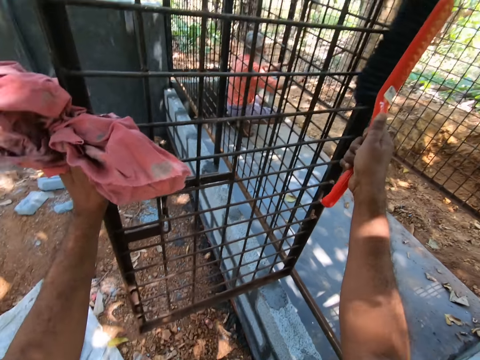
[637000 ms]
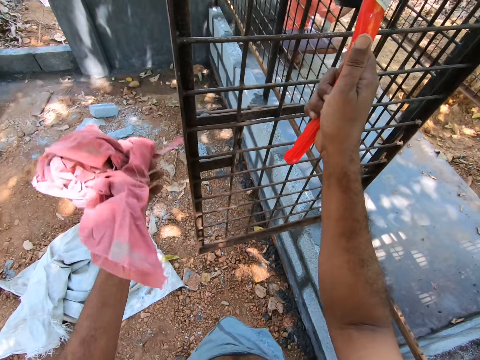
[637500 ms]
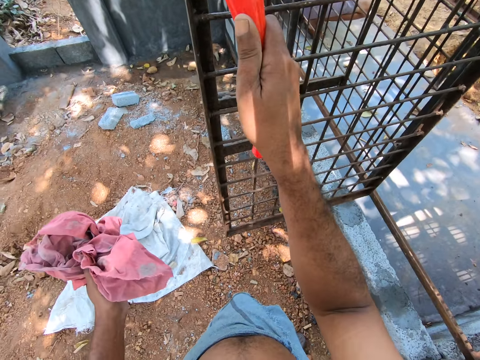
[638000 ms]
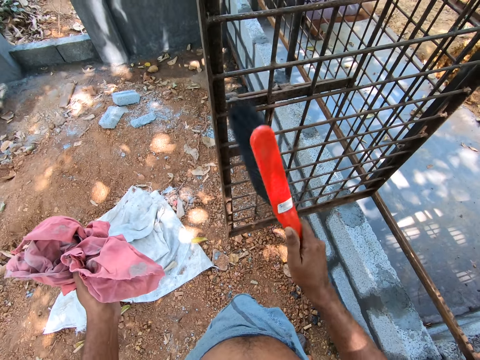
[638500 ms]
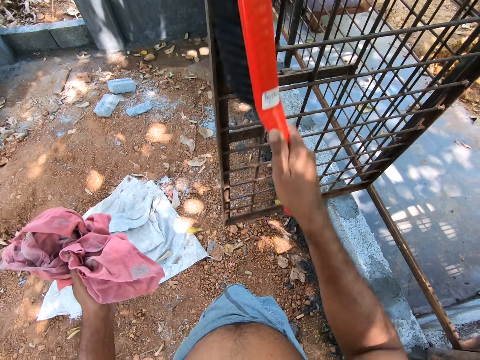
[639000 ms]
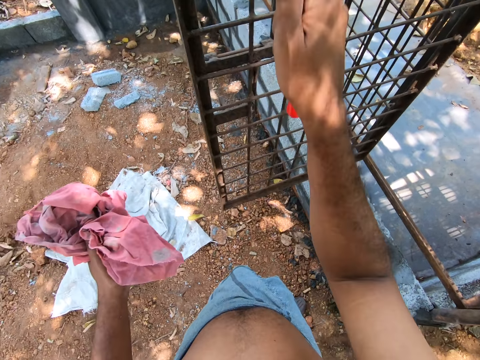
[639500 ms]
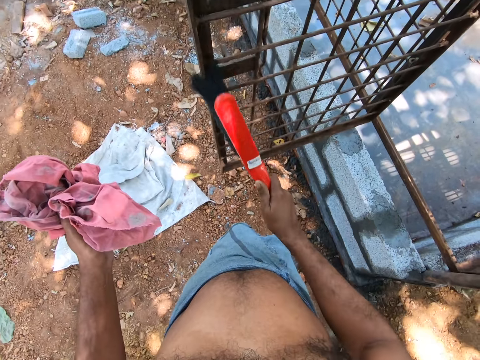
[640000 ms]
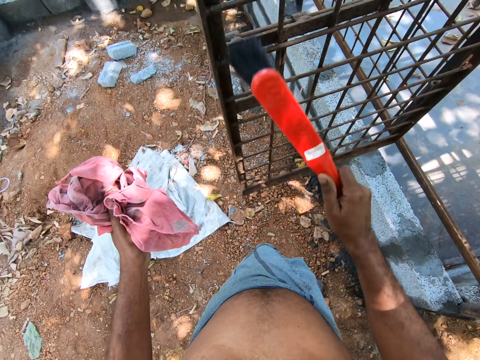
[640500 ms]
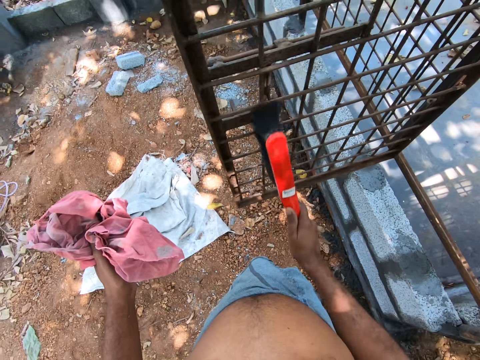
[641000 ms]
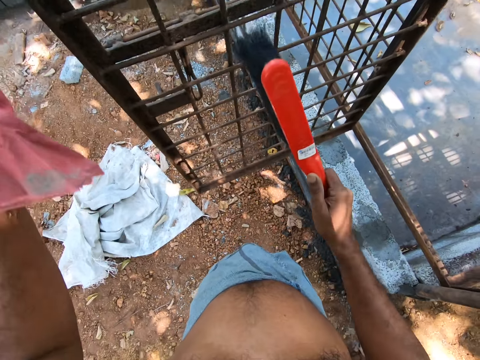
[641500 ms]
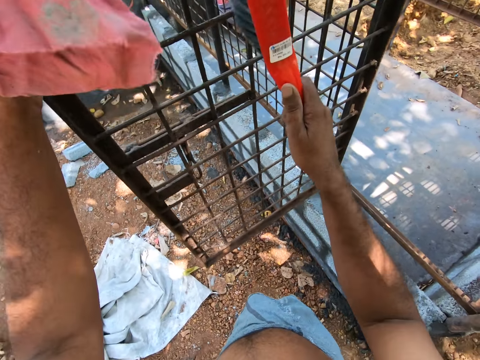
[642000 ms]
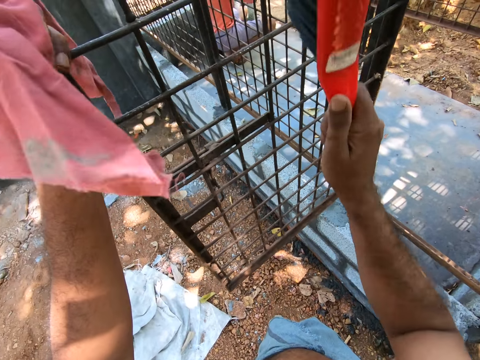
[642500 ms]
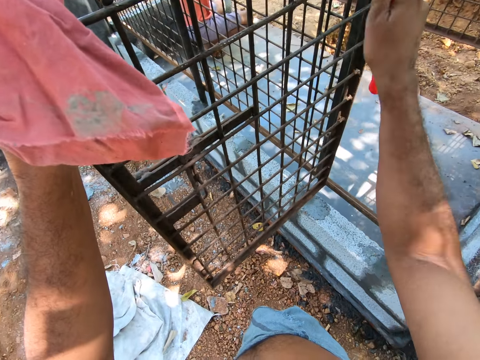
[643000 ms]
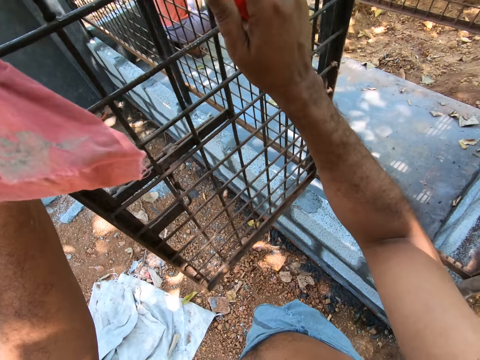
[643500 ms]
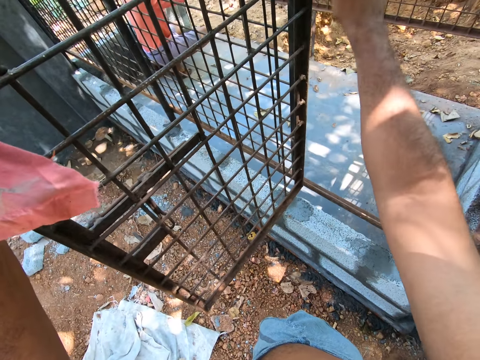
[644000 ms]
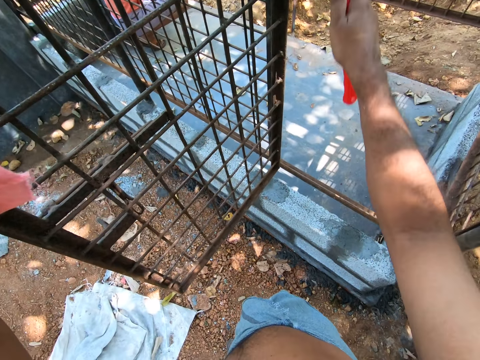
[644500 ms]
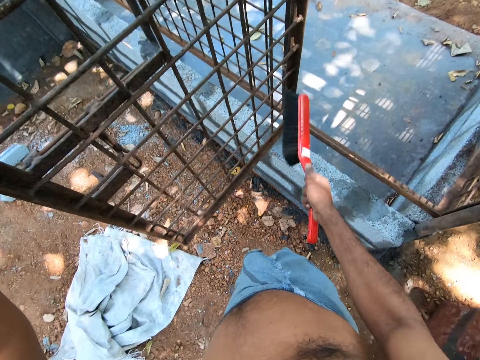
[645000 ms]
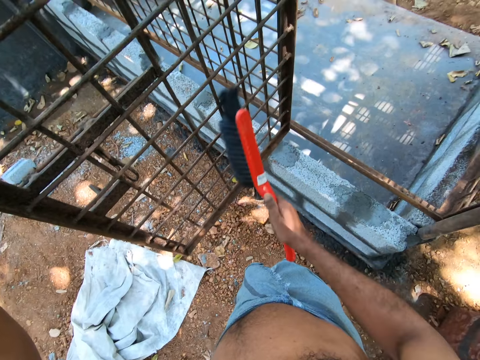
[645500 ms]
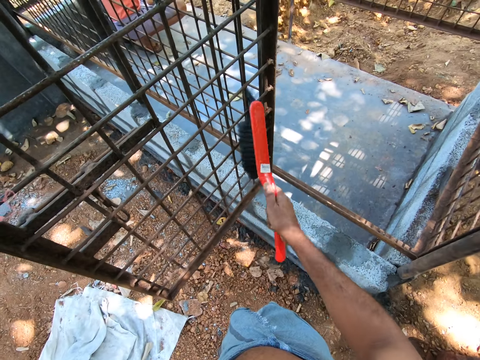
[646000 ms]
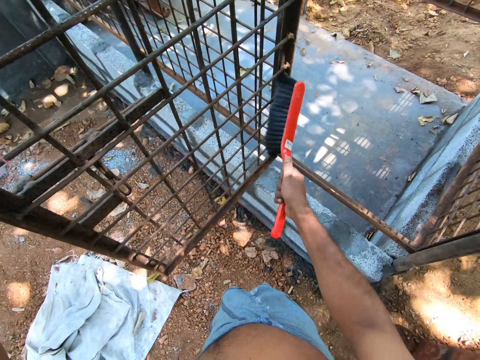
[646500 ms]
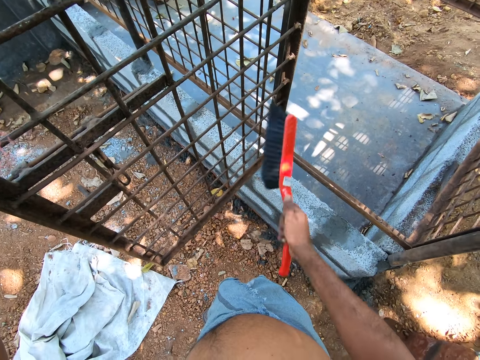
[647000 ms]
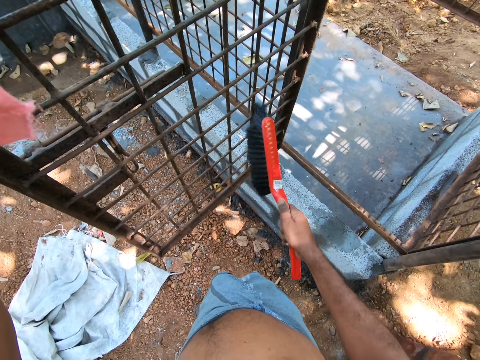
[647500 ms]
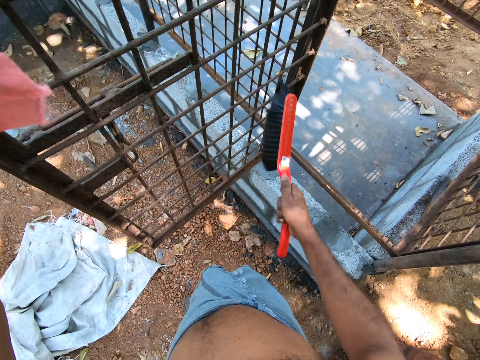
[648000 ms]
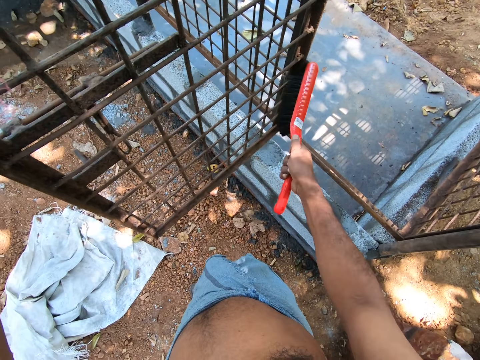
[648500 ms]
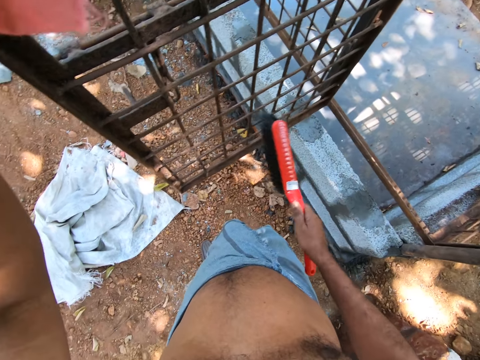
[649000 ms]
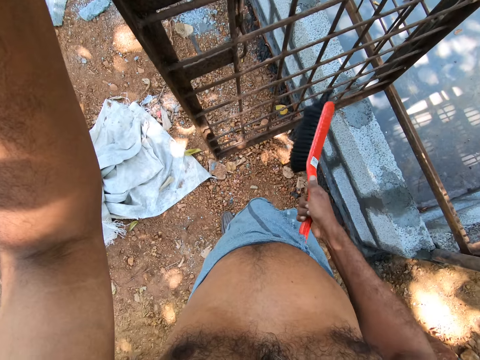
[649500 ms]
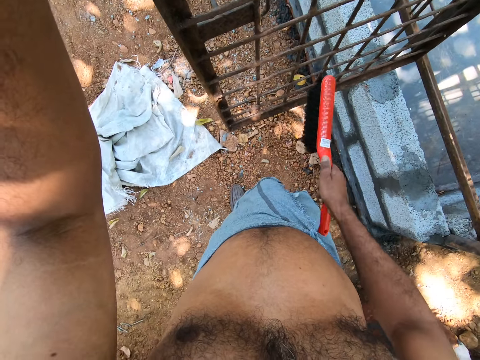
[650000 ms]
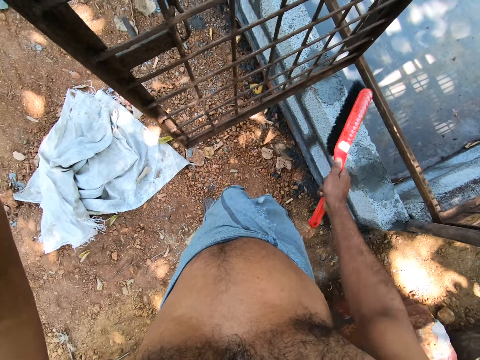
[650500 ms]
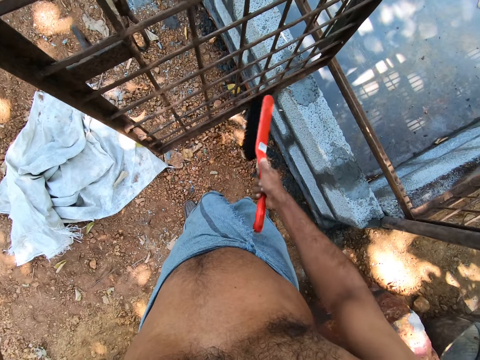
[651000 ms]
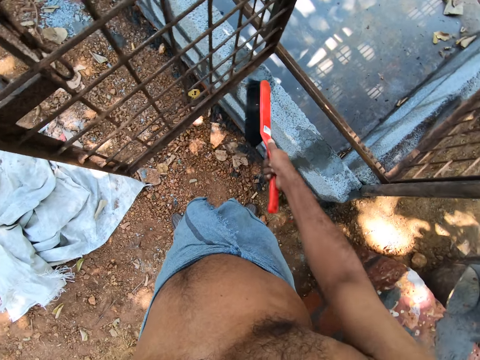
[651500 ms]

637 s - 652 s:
The camera wearer drops his left hand from the cage. The man converses with the camera wearer. The camera wearer holds the cage with his left hand. He talks to the man.

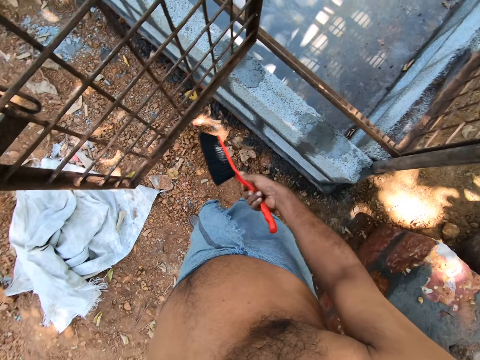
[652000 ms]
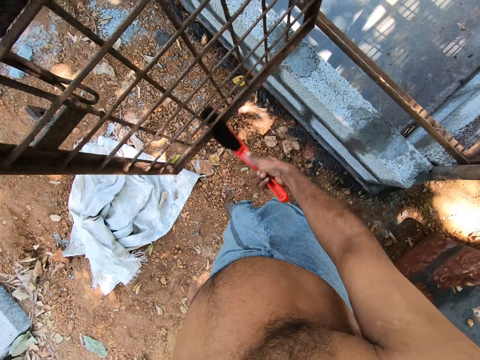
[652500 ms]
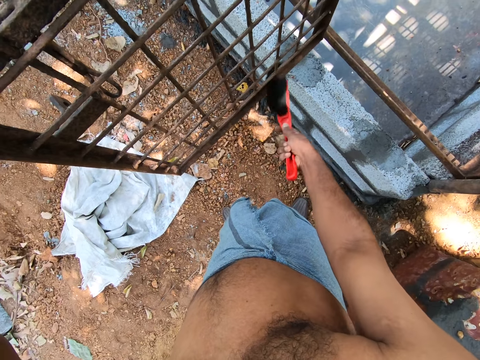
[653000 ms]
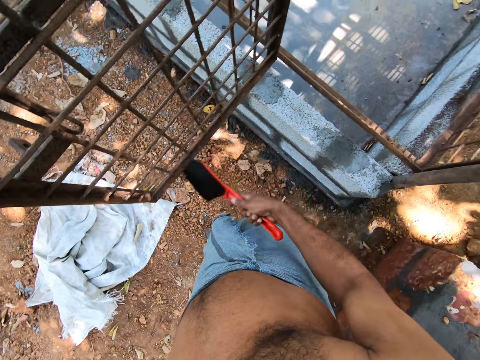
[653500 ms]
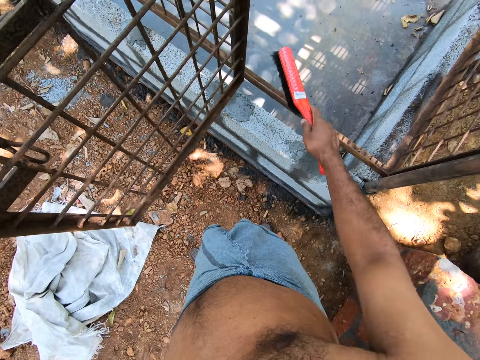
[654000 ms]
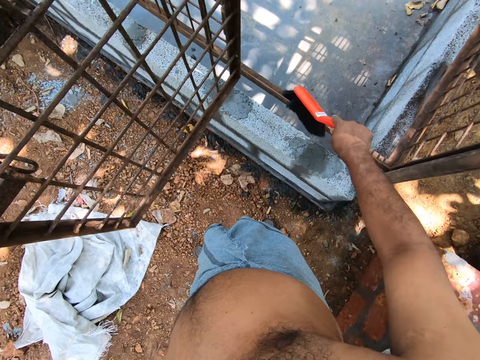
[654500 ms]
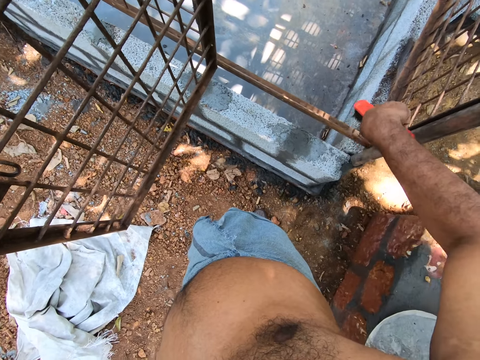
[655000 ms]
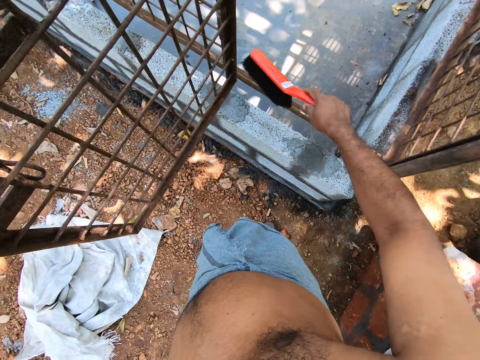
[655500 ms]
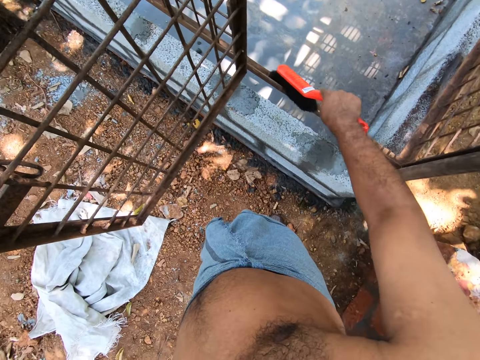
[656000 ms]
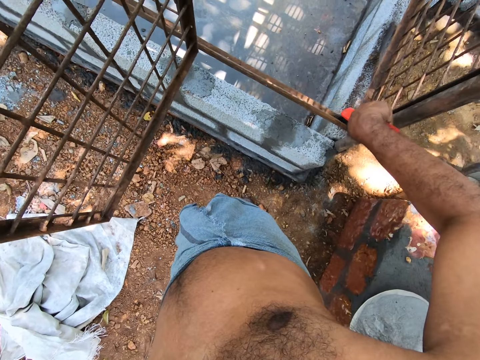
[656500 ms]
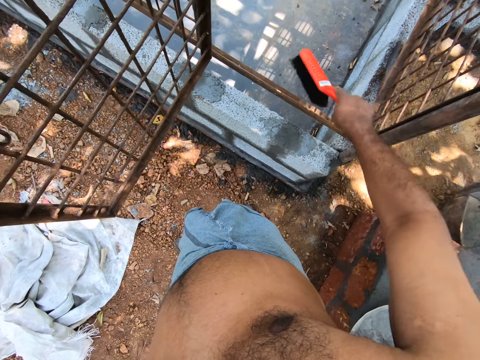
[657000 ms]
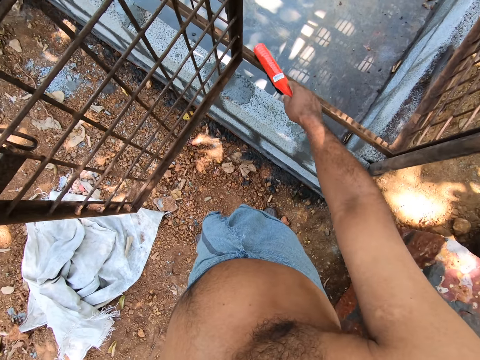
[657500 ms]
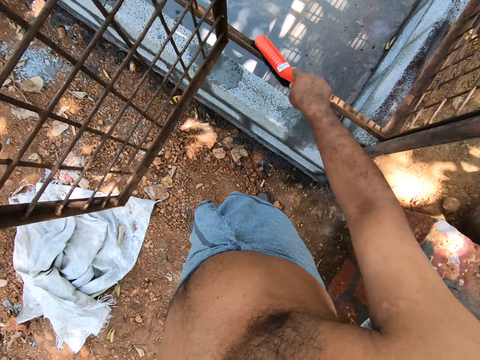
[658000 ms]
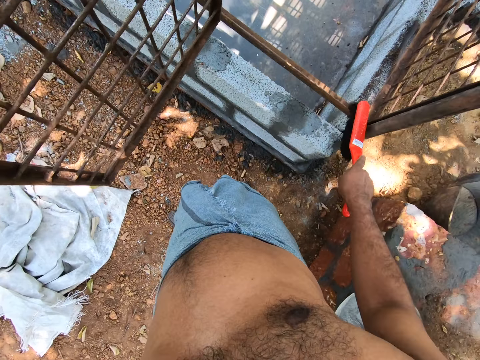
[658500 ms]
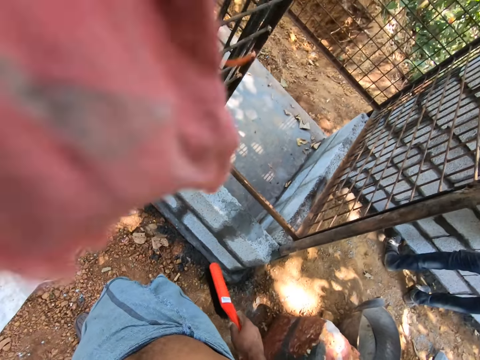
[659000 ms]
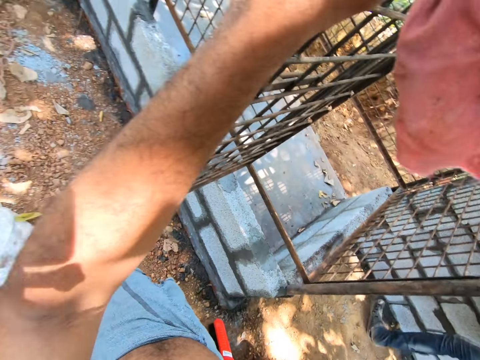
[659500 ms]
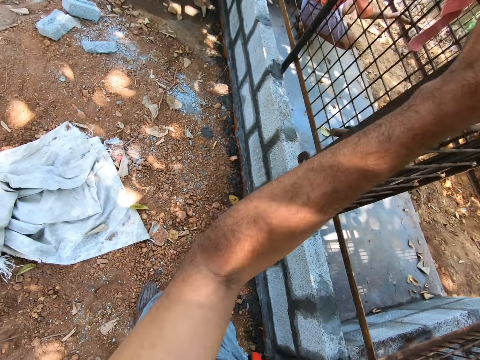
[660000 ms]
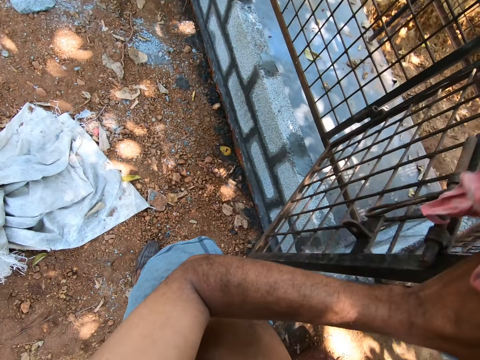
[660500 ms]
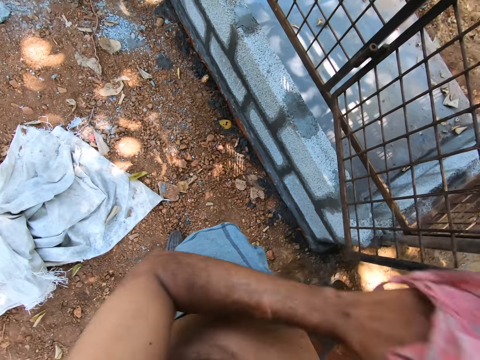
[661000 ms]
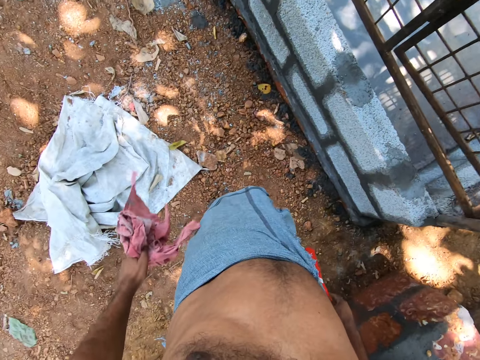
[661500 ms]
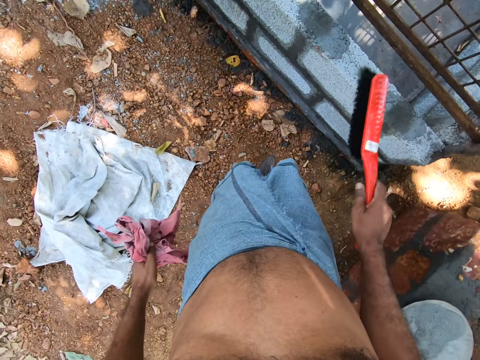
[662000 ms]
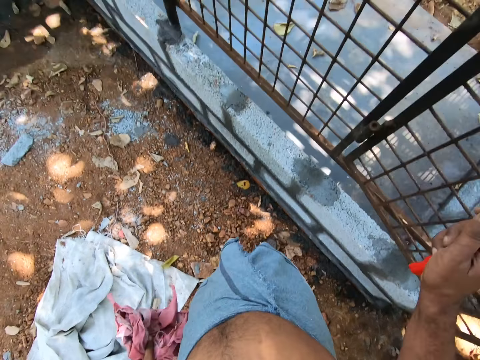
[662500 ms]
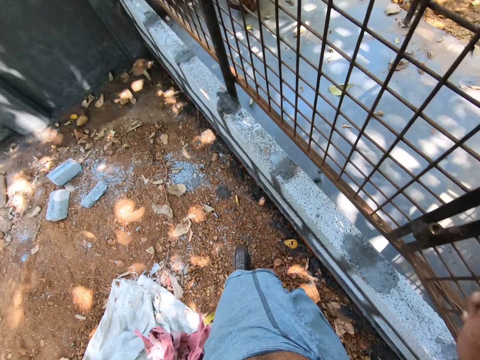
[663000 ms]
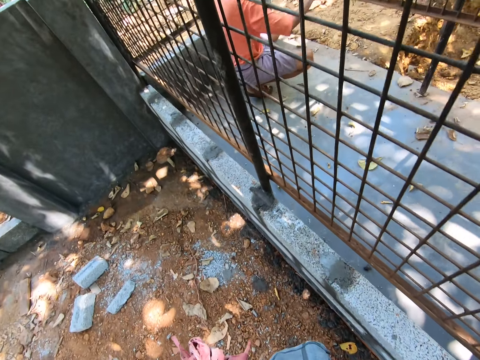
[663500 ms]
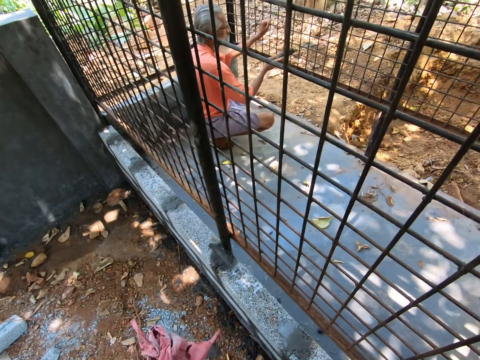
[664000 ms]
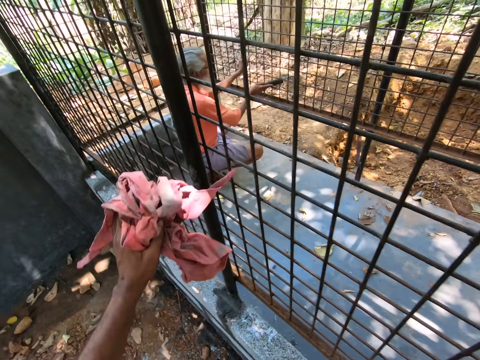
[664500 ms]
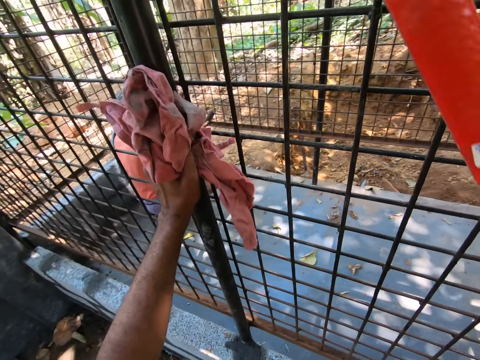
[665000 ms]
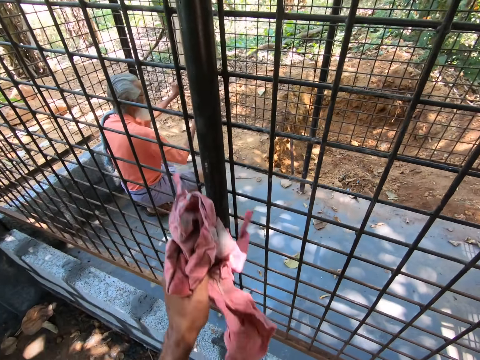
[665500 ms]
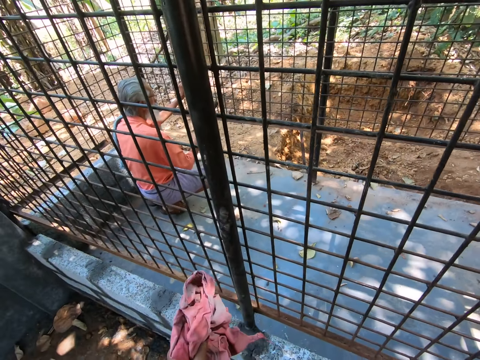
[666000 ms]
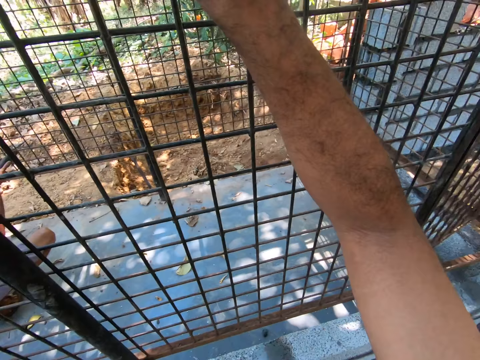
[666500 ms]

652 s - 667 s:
The camera wearer brushes a metal. The man smoothens the cage with the sandpaper in his right hand. The camera wearer closes the door on the cage with his left hand. The man smoothens the cage with the sandpaper in his right hand. The camera wearer holds the cage with his left hand and cleans the cage with the brush in his right hand.
